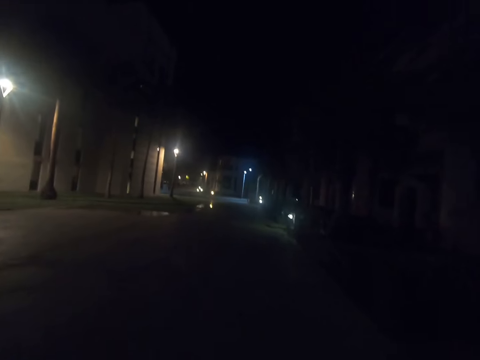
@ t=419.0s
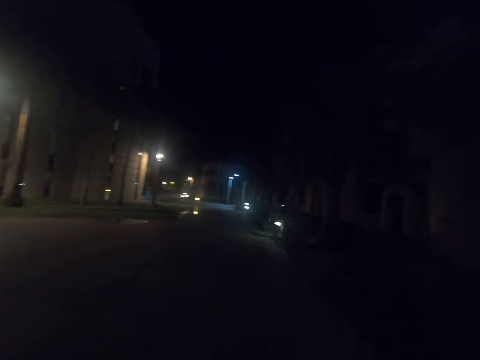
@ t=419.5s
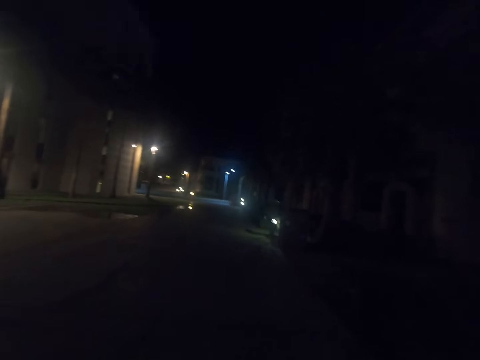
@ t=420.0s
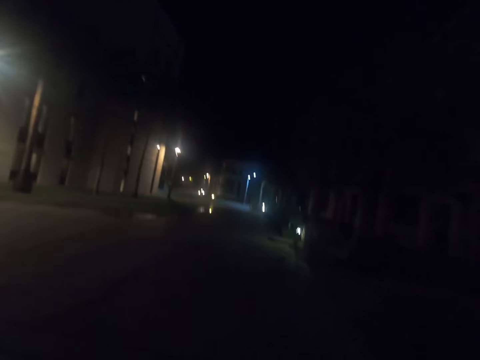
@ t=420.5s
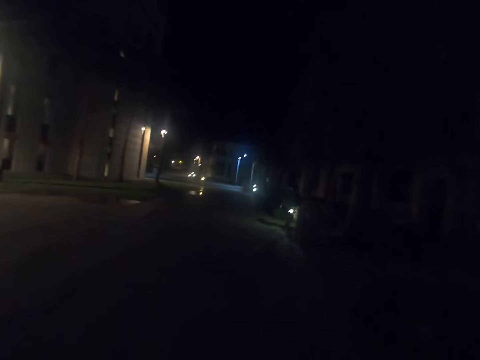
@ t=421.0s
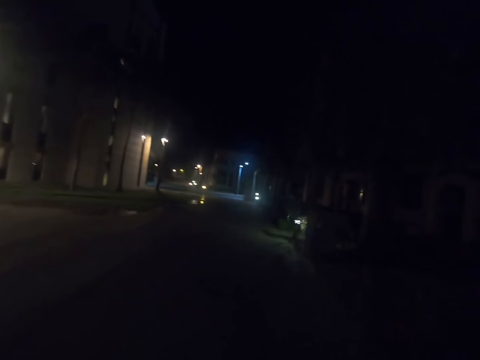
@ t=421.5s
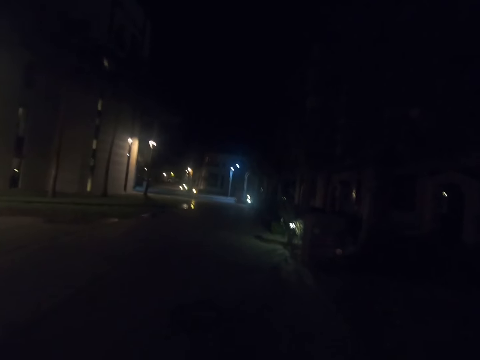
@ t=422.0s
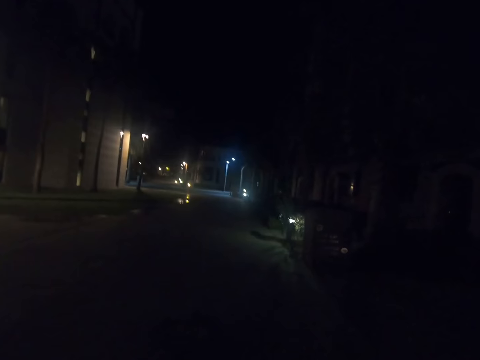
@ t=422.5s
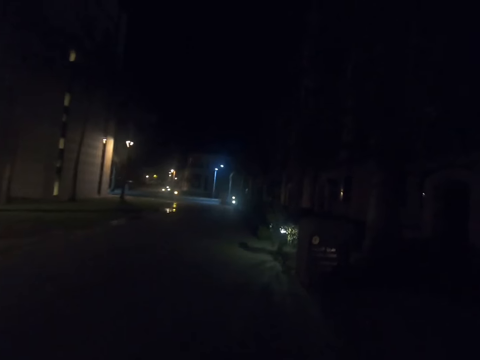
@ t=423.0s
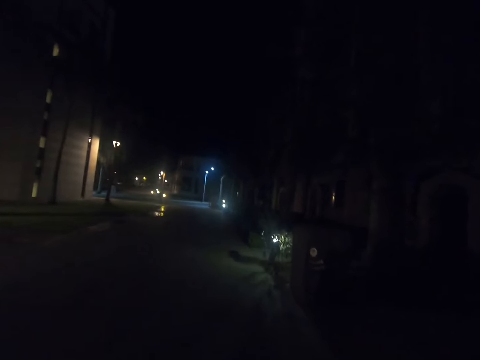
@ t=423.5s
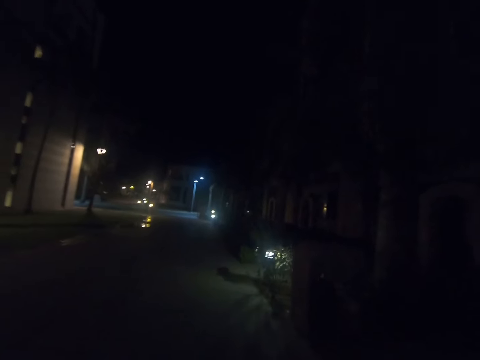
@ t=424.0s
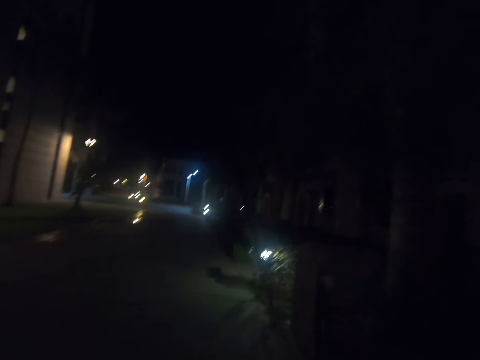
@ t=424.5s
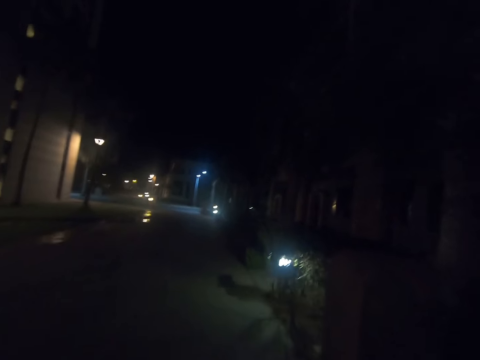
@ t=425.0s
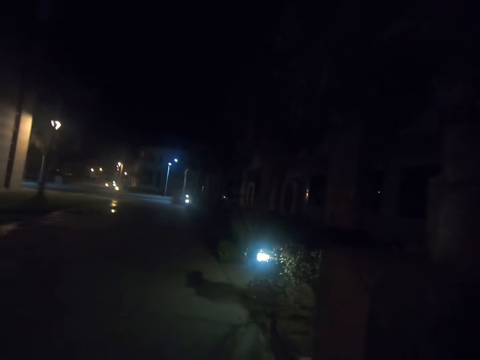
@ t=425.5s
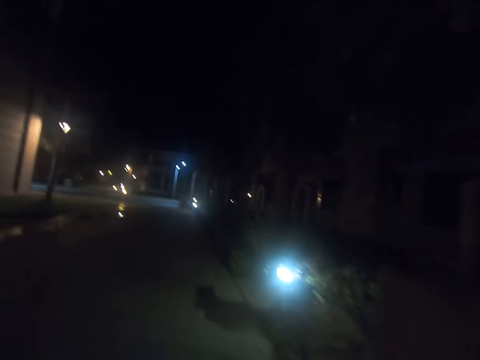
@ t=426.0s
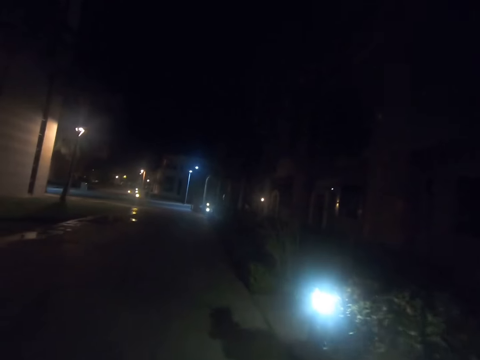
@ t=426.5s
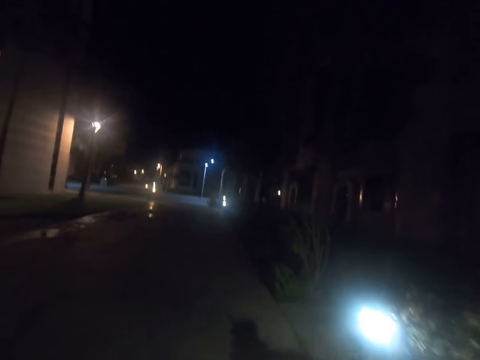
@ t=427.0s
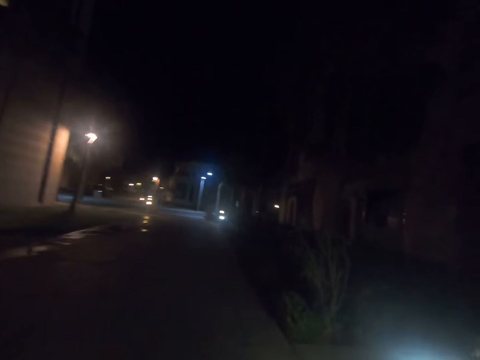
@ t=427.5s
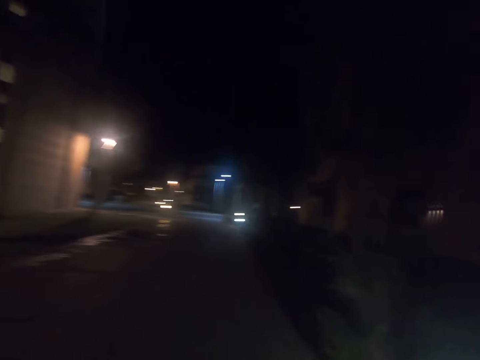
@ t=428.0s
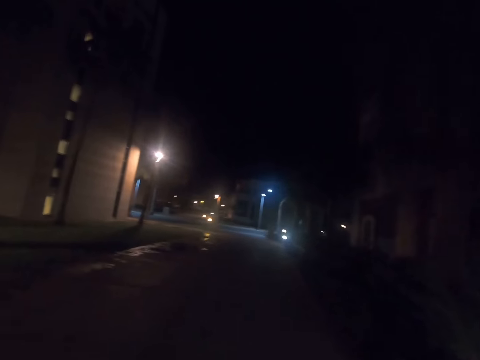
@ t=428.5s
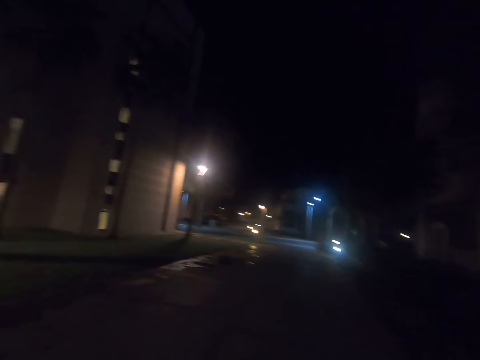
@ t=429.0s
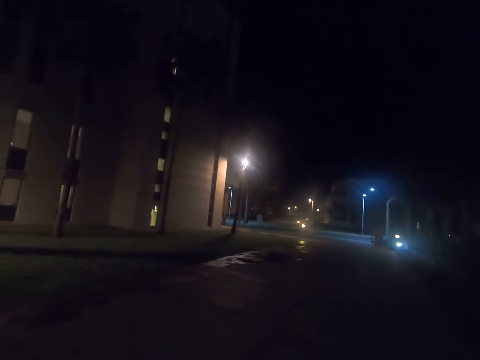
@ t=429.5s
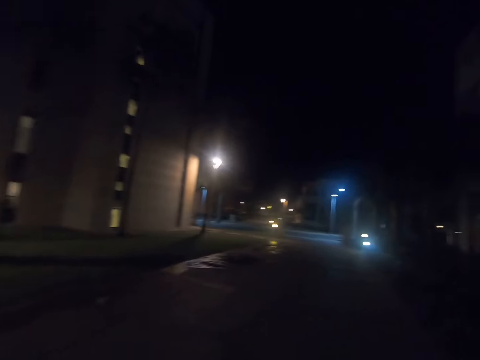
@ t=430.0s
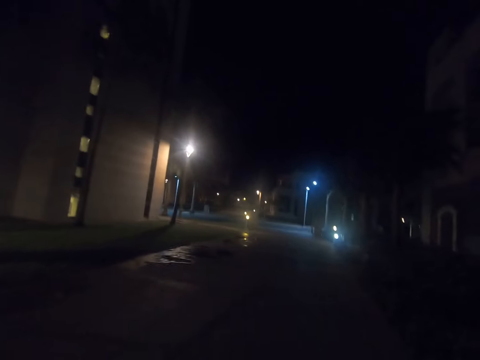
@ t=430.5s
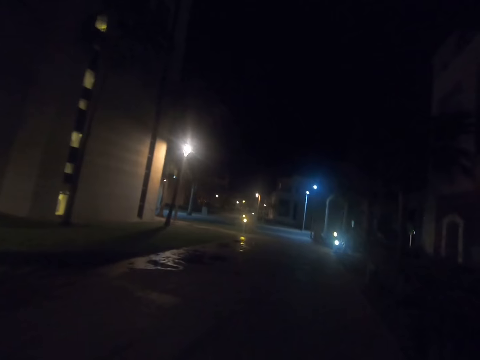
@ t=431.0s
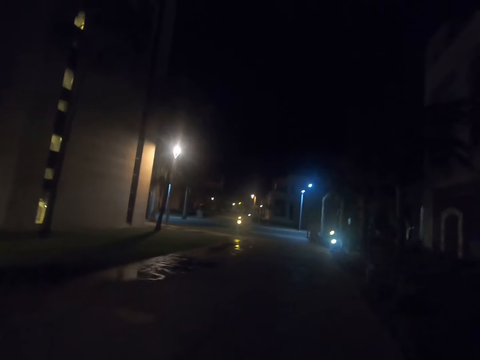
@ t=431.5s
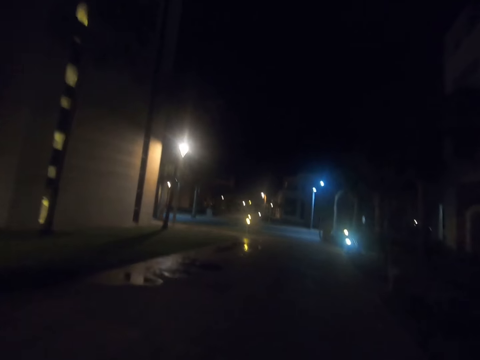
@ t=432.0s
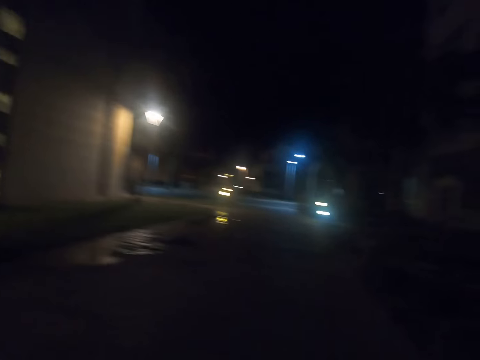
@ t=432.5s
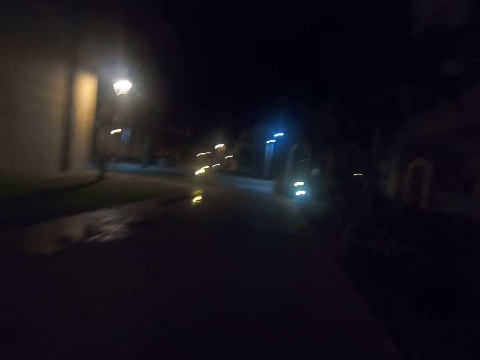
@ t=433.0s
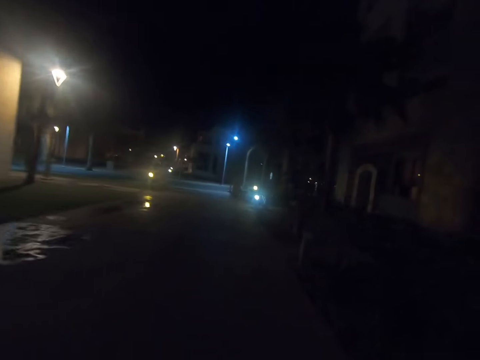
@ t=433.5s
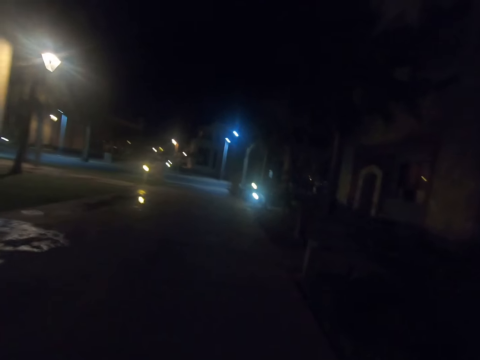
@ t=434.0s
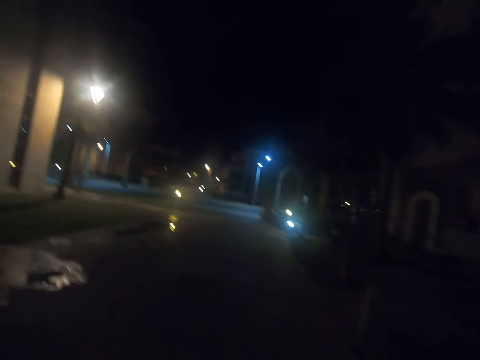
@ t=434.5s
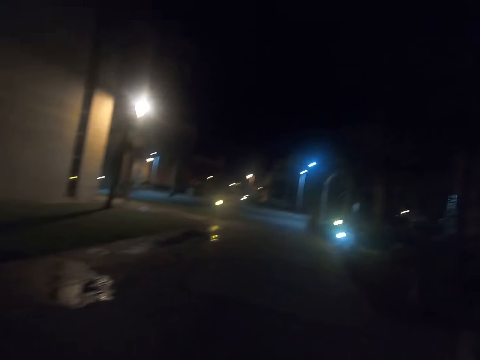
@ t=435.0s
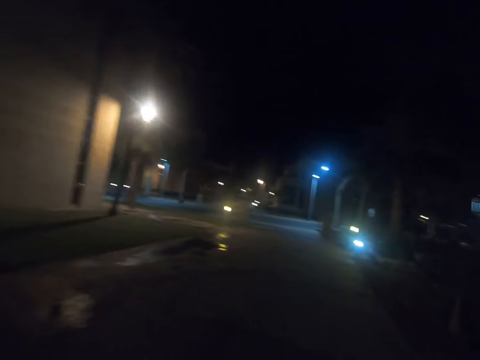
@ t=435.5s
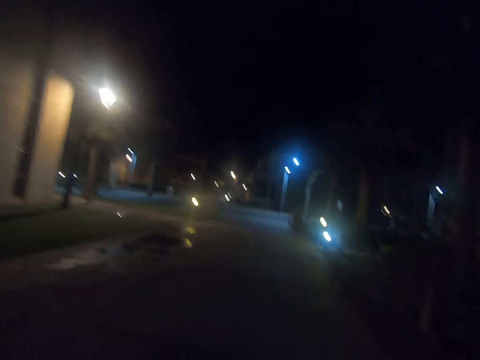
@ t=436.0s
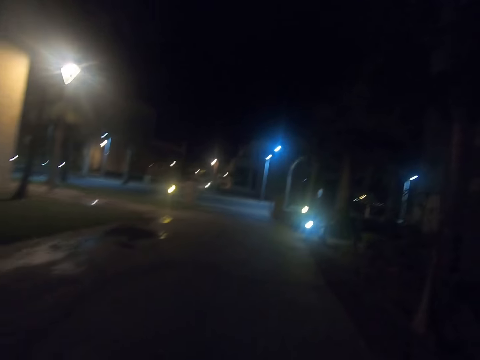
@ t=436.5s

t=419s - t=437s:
The camera wearer looks aside. They look ahead. They walk along a road.

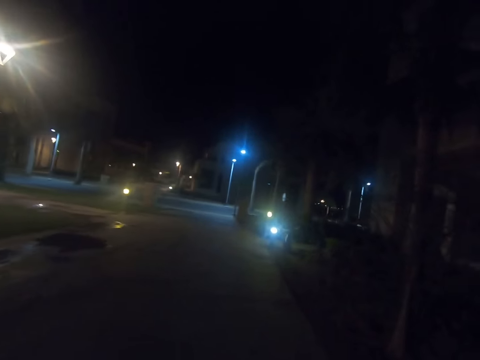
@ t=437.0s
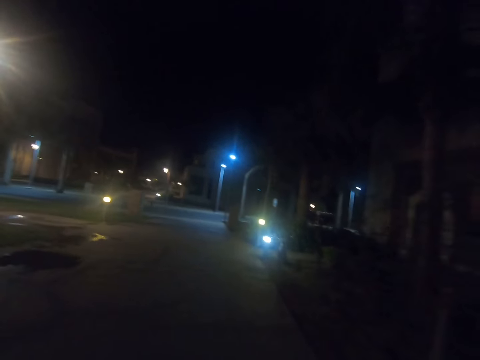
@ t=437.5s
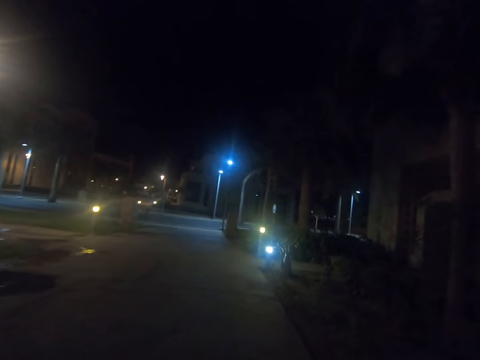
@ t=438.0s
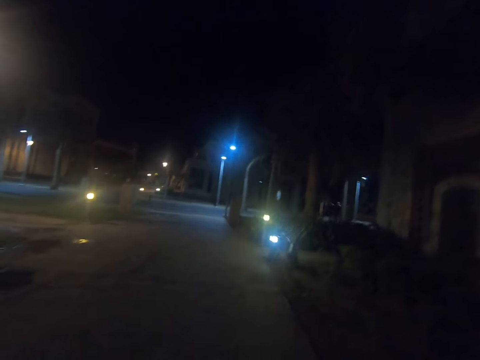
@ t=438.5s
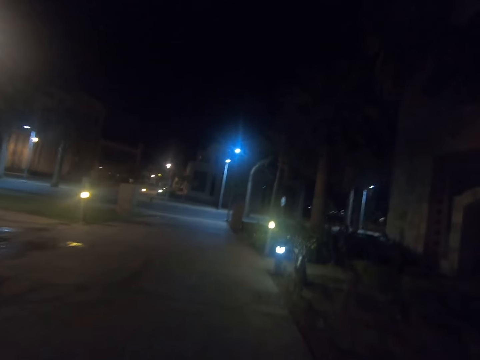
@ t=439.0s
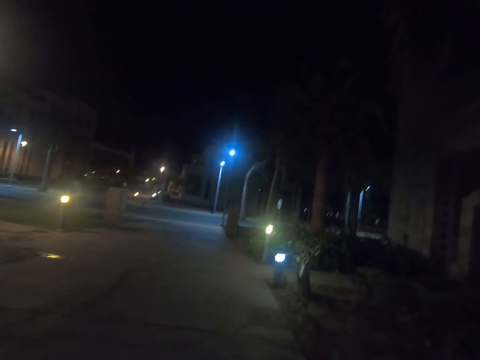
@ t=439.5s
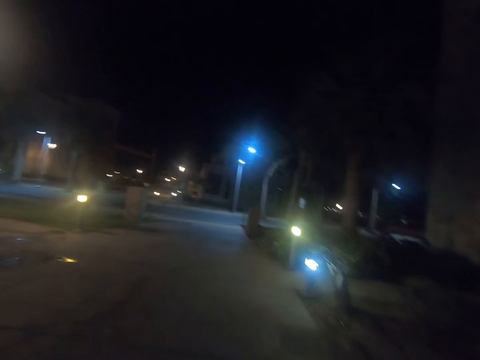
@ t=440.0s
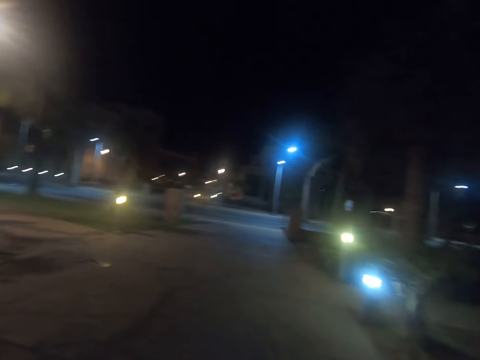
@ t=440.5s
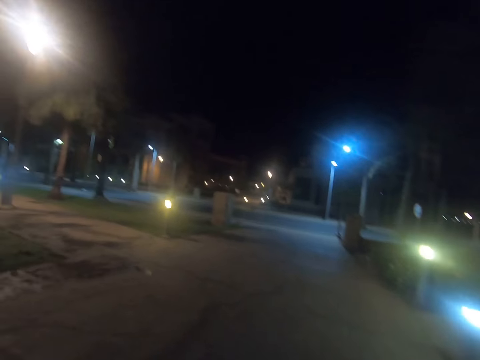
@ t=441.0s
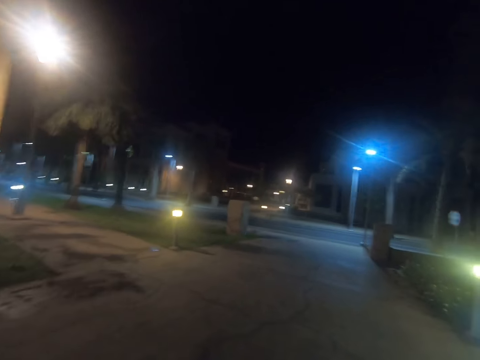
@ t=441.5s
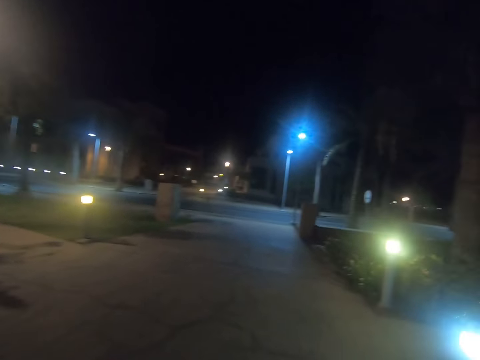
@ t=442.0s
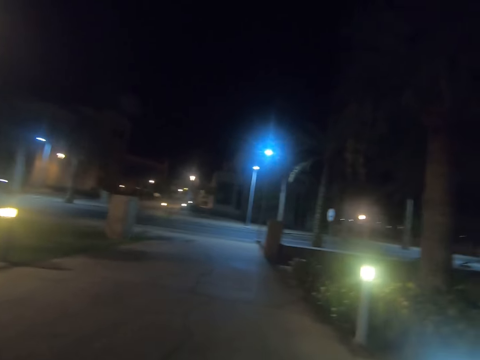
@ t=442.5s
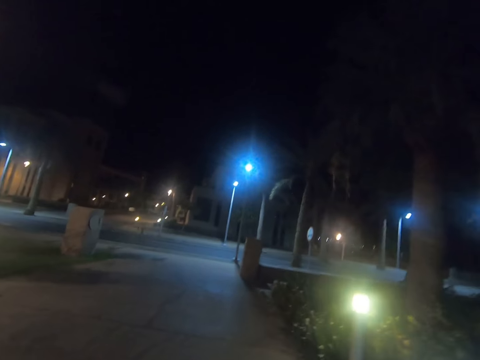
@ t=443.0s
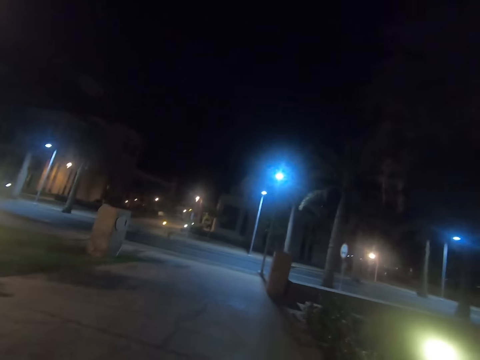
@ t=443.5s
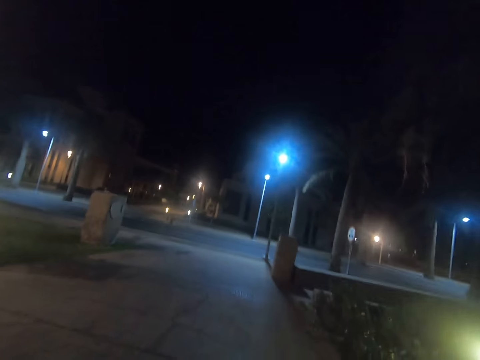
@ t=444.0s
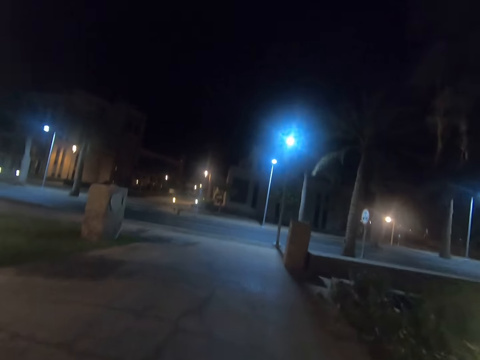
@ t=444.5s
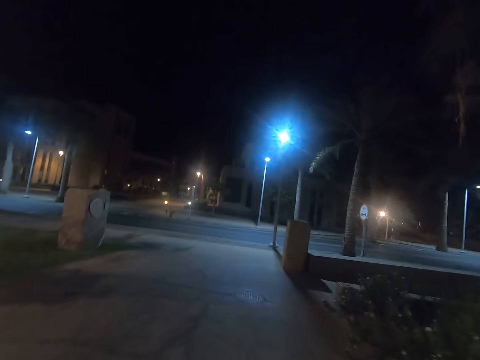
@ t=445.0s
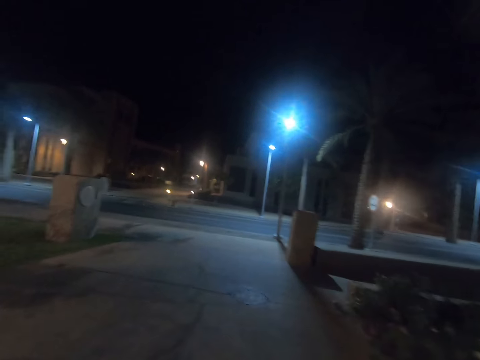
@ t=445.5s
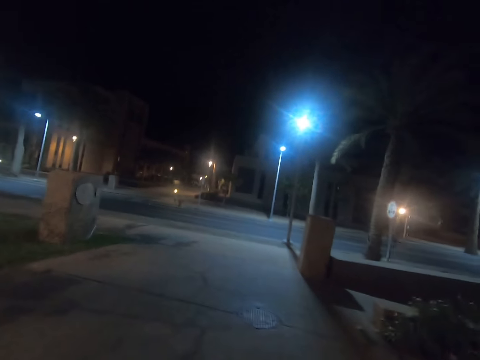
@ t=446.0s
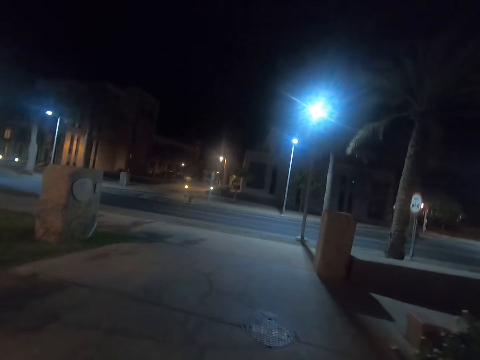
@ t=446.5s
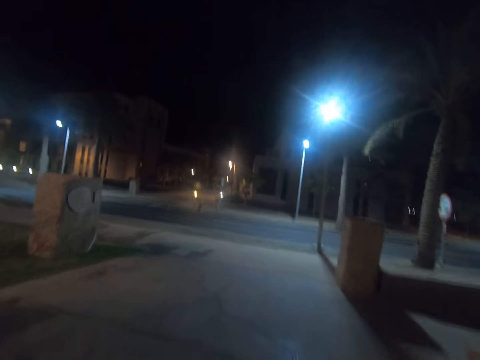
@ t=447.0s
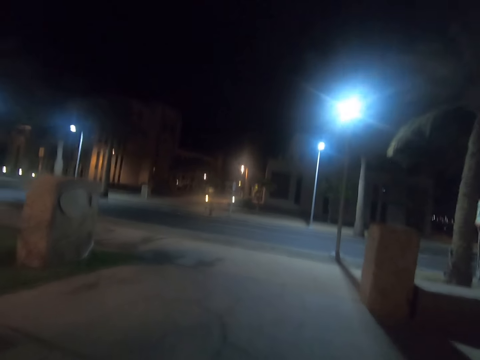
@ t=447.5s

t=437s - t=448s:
The camera wearer looks aside. They look ahead. They walk along a road.
